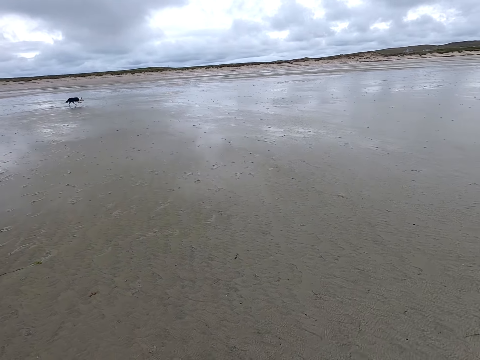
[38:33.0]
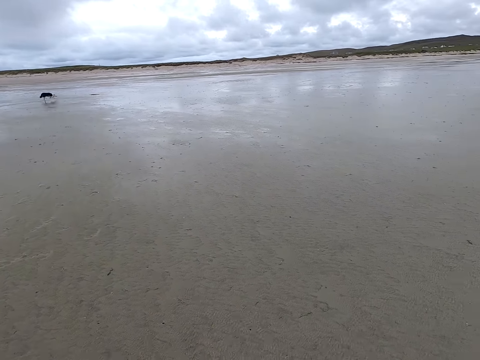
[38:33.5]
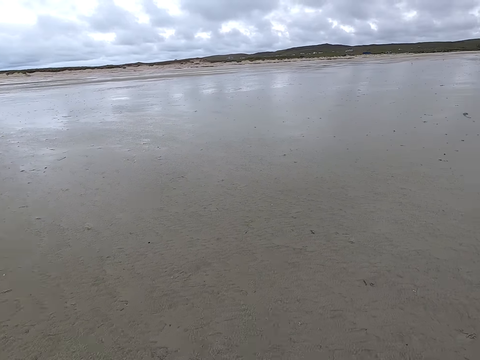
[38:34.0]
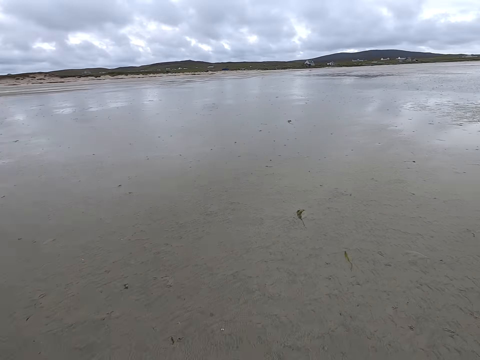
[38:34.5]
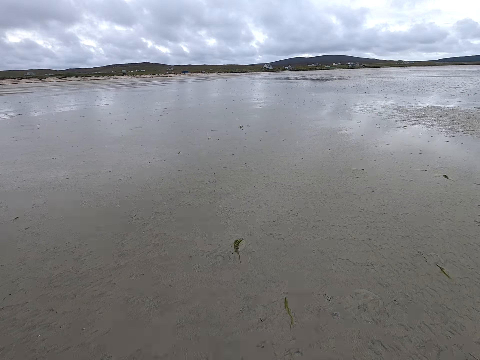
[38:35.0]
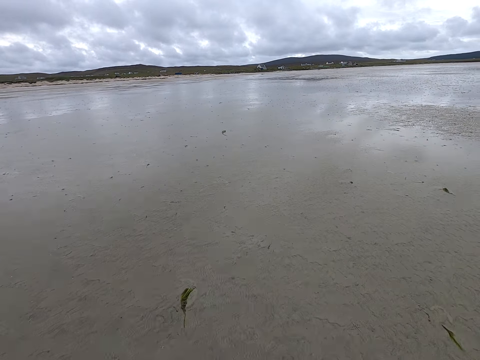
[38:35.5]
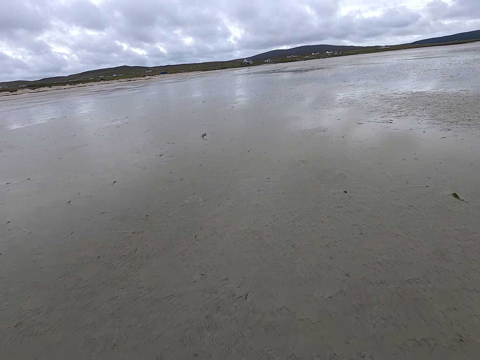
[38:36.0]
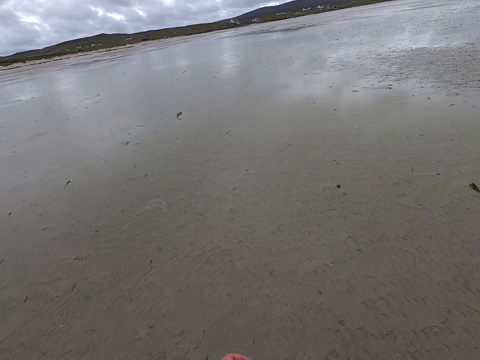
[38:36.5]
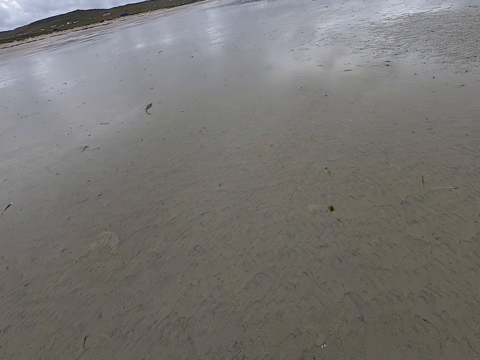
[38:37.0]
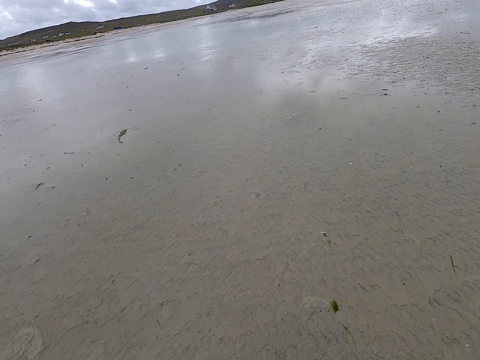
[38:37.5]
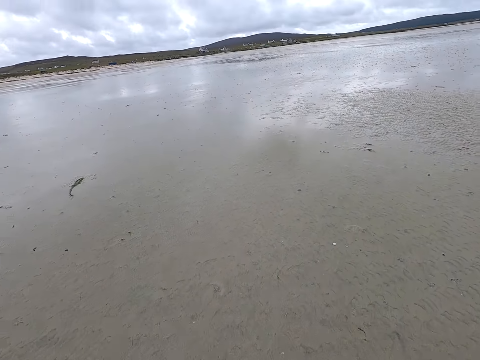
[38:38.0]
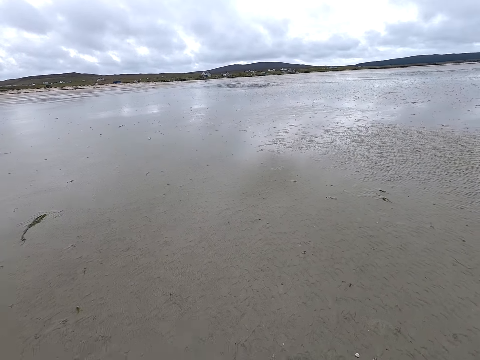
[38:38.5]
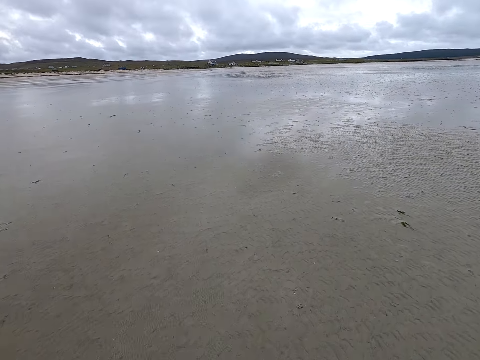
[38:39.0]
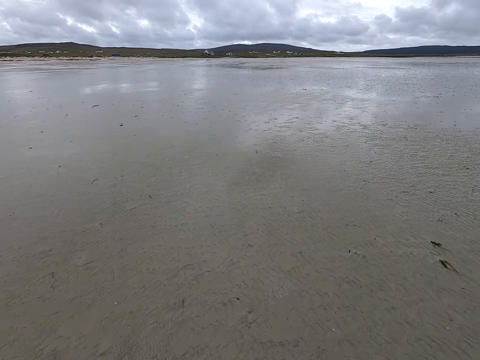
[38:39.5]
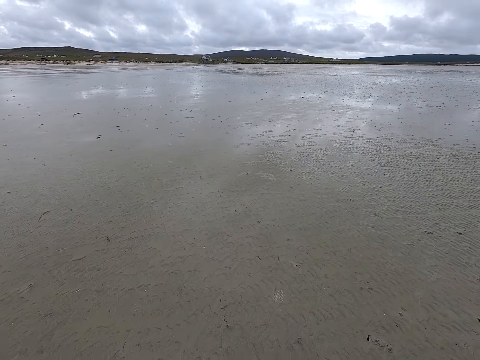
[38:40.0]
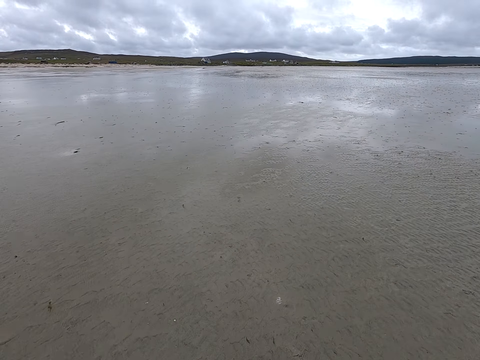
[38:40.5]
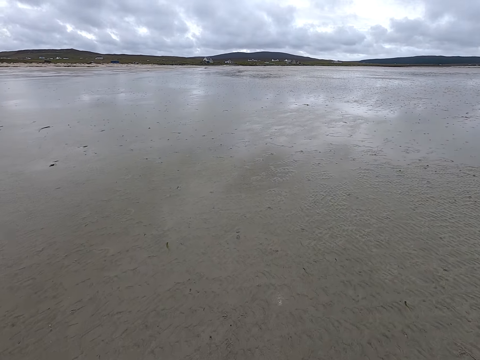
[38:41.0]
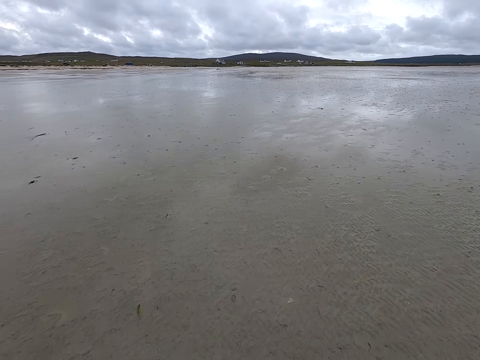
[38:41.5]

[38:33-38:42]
The camera wearer moves around. They move a hand.
